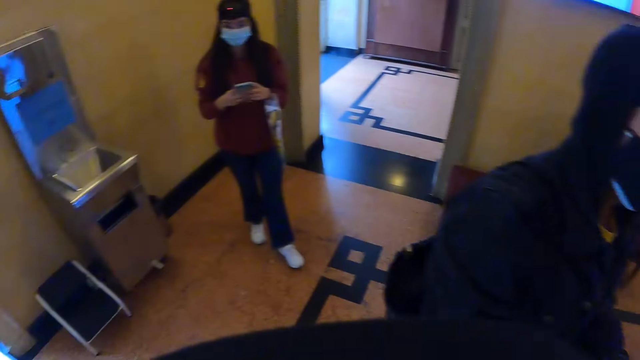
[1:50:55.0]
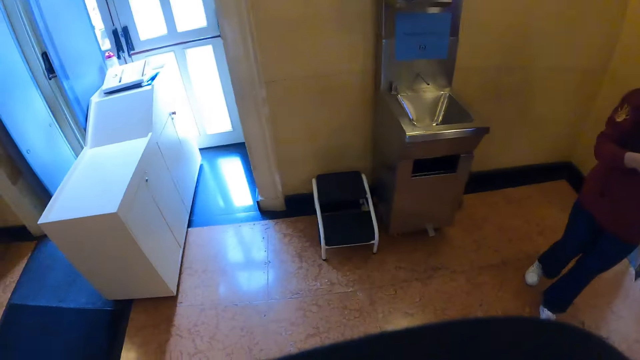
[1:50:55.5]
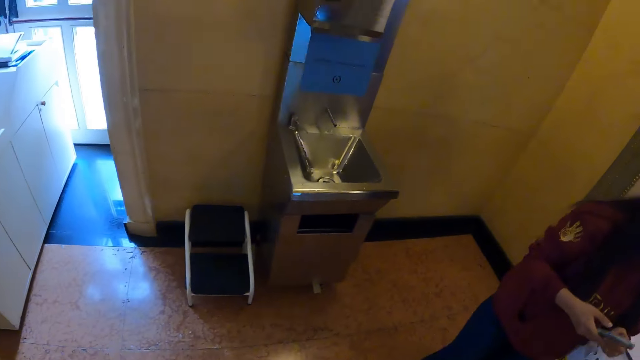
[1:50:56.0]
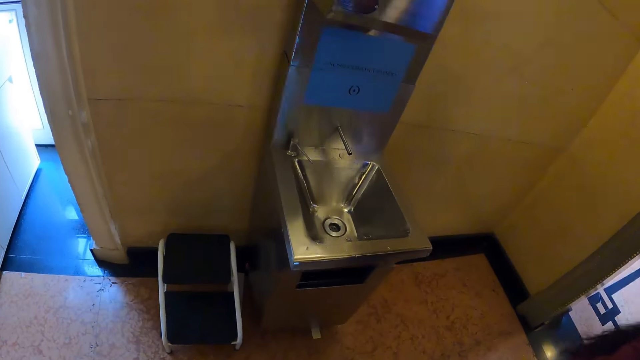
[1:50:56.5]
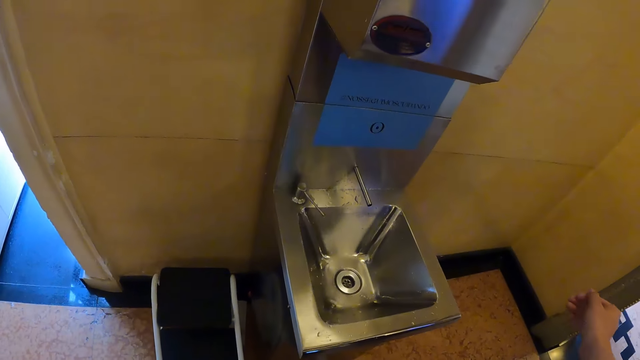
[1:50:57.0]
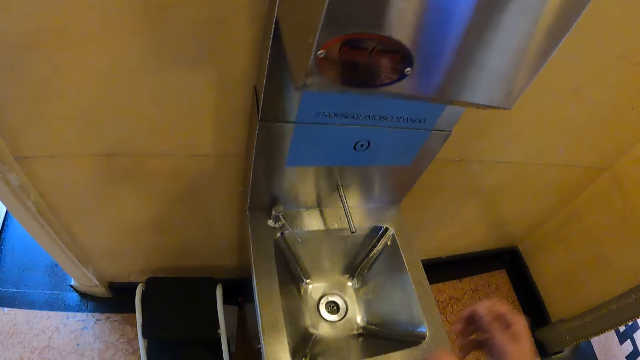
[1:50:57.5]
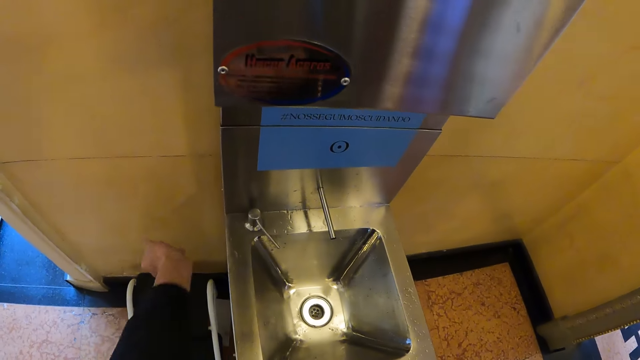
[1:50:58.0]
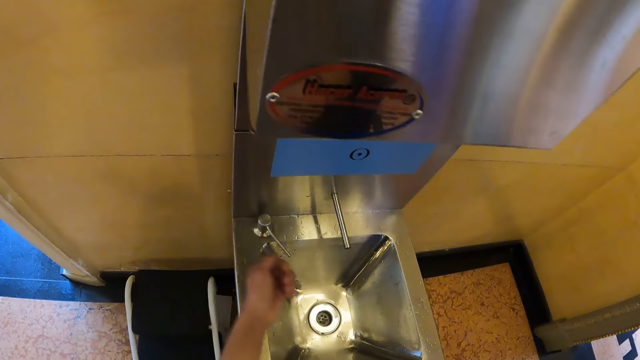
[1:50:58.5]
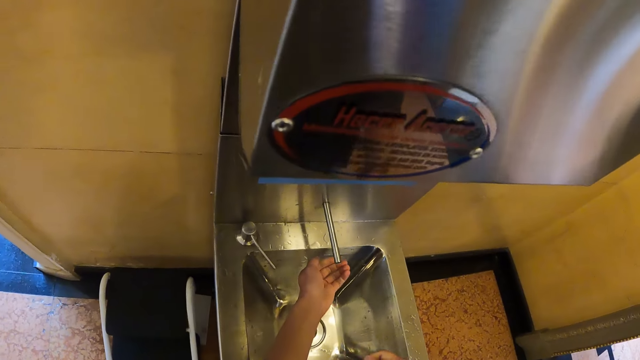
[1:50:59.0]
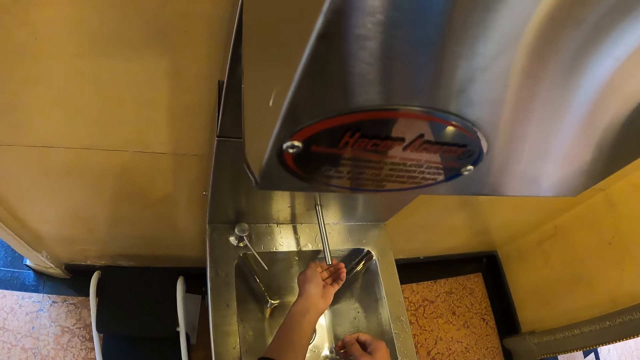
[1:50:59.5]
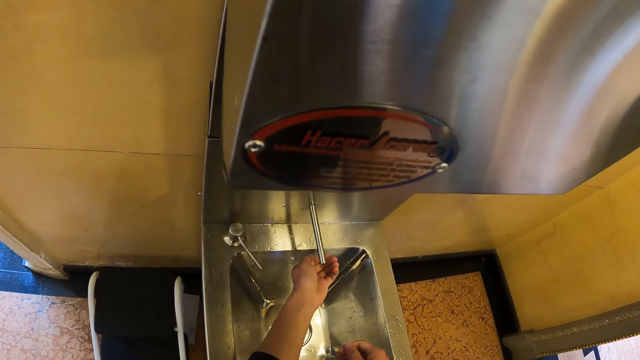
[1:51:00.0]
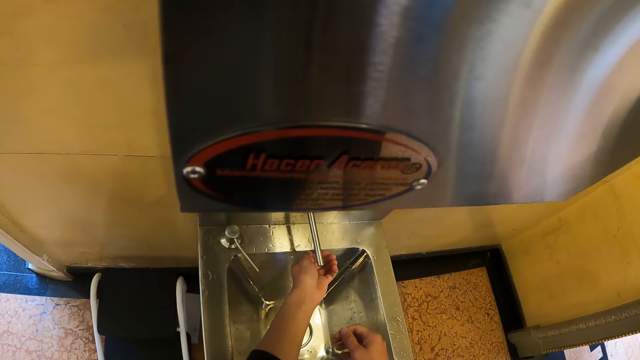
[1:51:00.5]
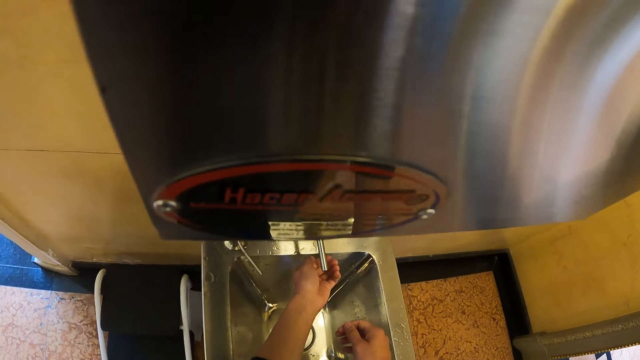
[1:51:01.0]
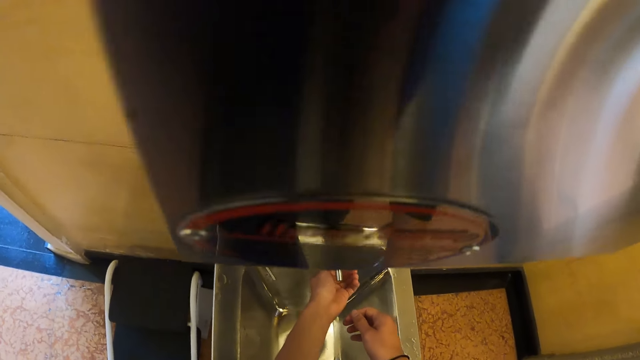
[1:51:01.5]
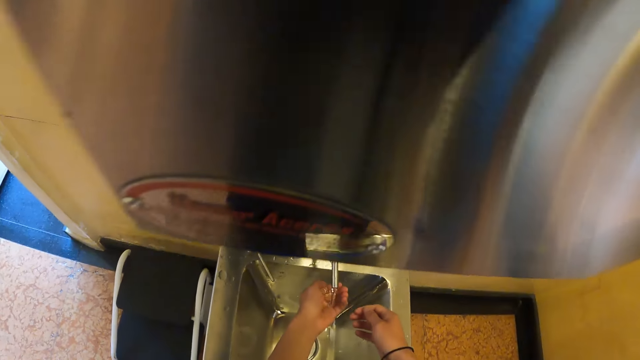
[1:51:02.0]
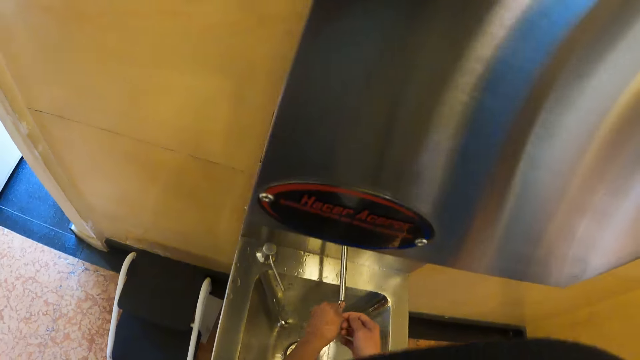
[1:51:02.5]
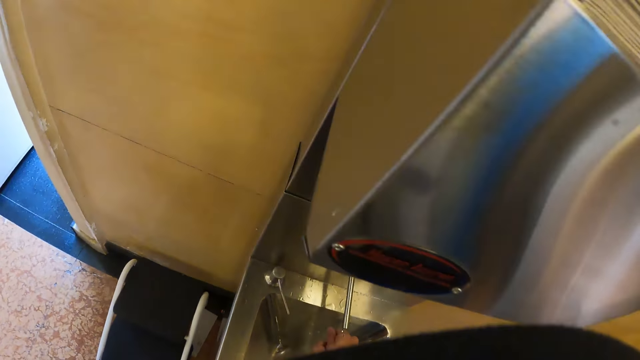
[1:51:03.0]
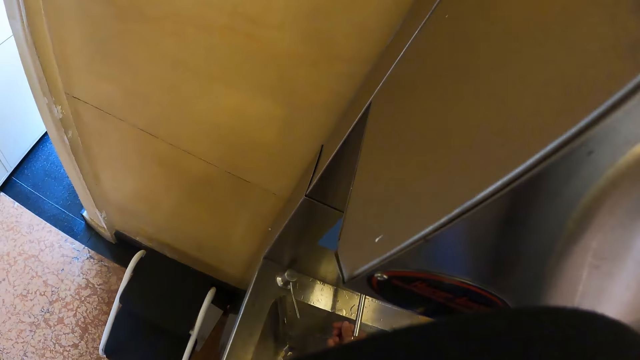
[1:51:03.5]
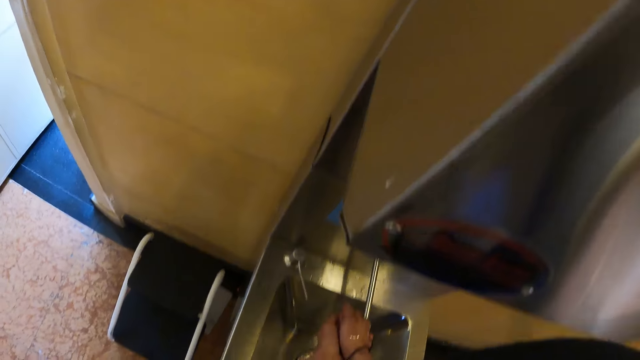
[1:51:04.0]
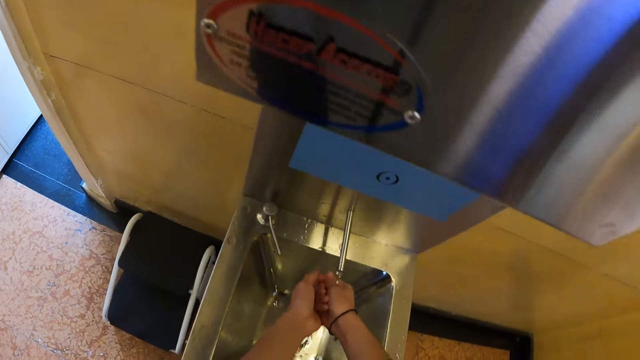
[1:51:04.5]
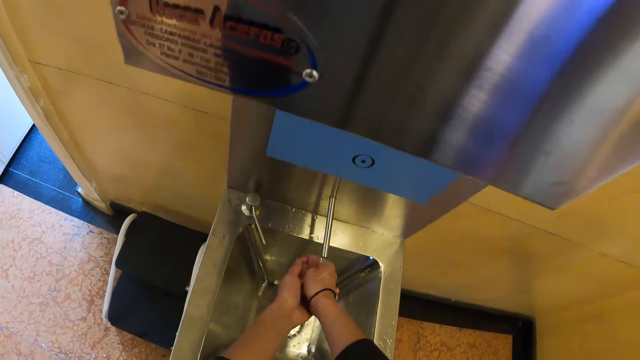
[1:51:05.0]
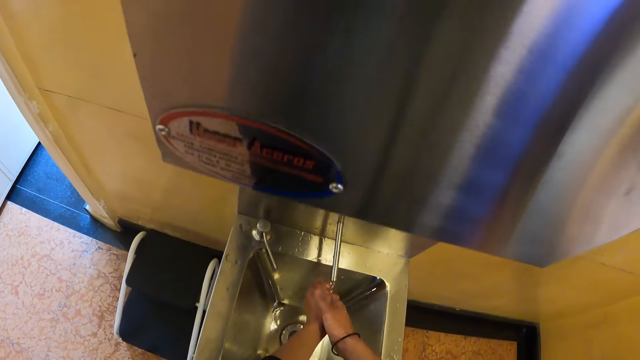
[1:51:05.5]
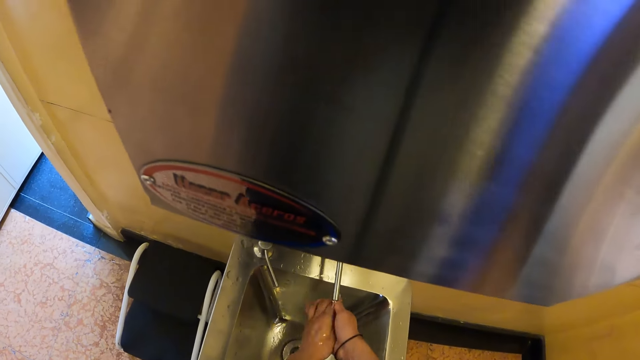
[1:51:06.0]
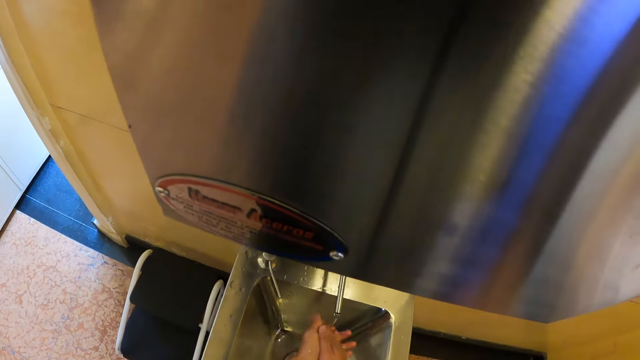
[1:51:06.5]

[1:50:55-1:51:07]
The camera wearer pulls the sleeve. They pull the sleeve again. They wash hands.

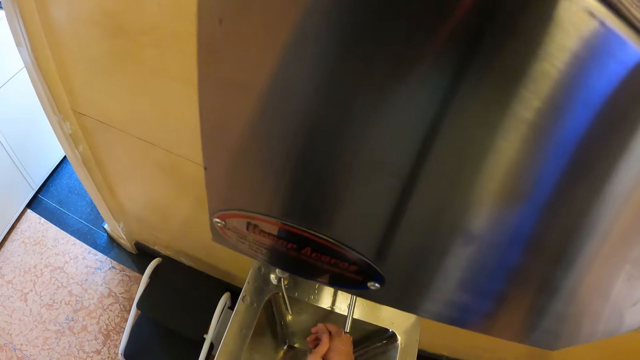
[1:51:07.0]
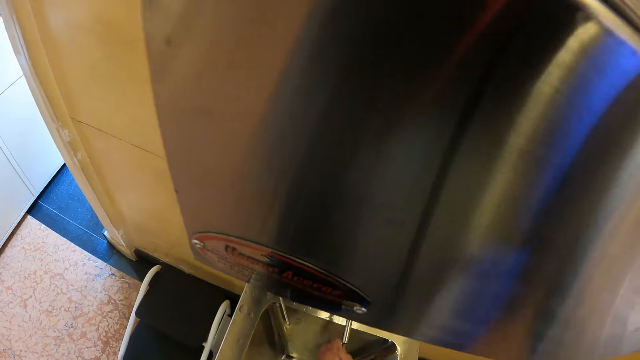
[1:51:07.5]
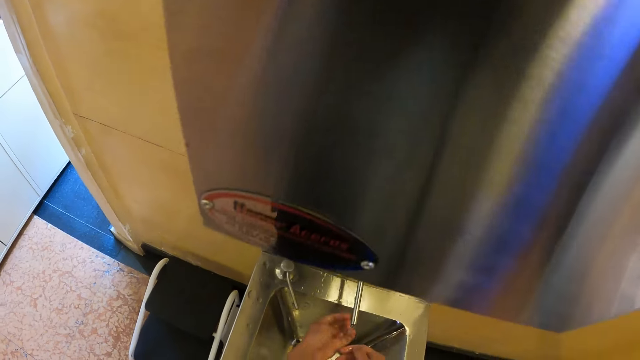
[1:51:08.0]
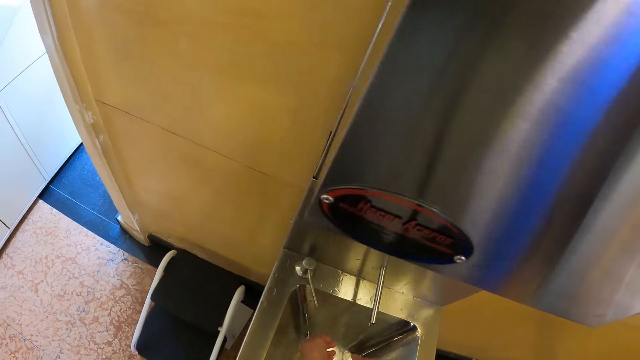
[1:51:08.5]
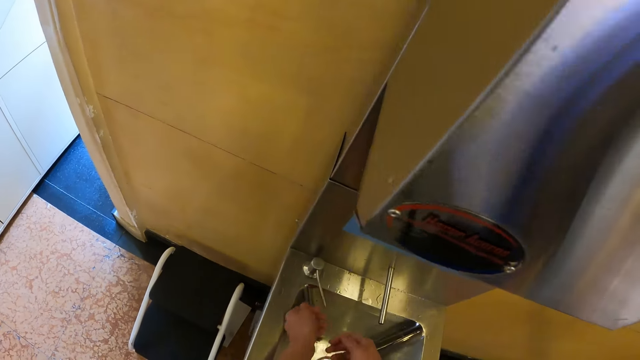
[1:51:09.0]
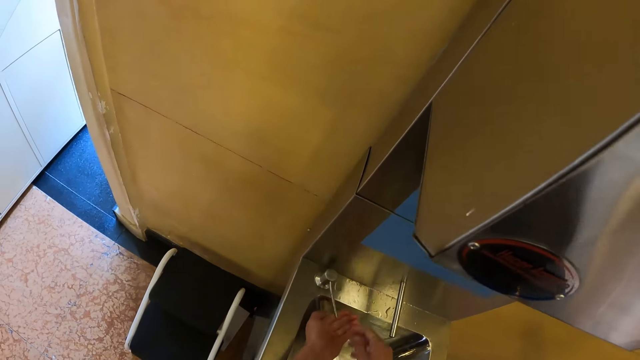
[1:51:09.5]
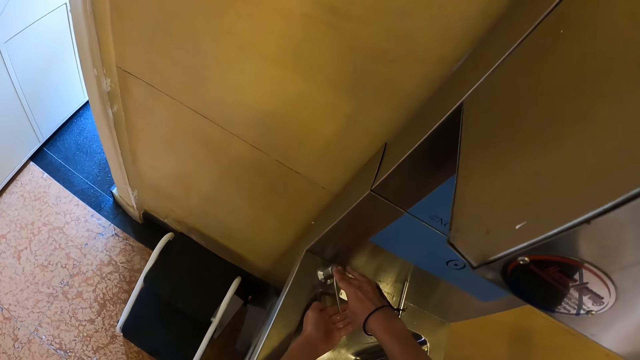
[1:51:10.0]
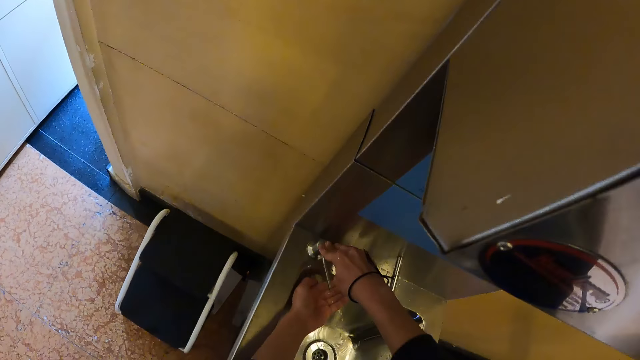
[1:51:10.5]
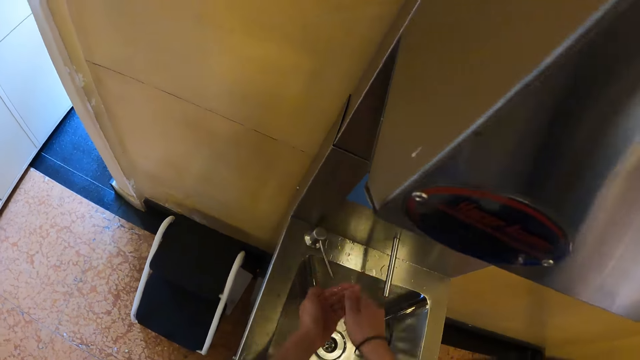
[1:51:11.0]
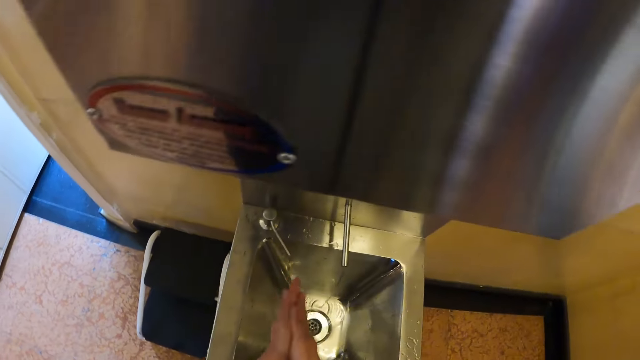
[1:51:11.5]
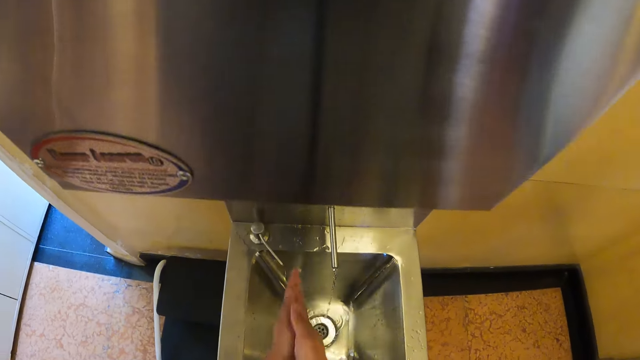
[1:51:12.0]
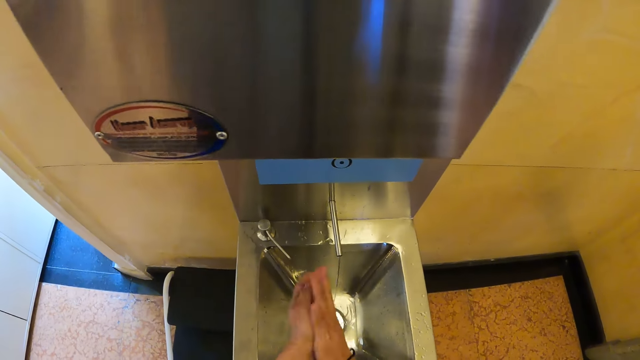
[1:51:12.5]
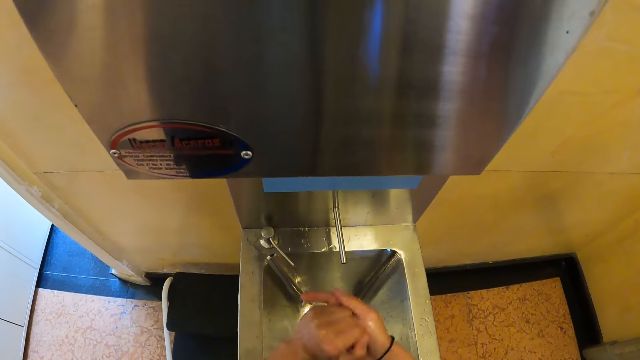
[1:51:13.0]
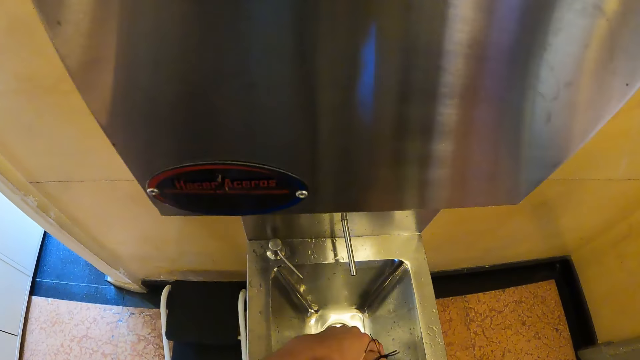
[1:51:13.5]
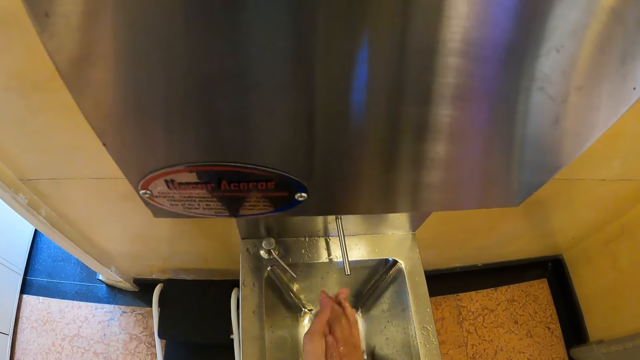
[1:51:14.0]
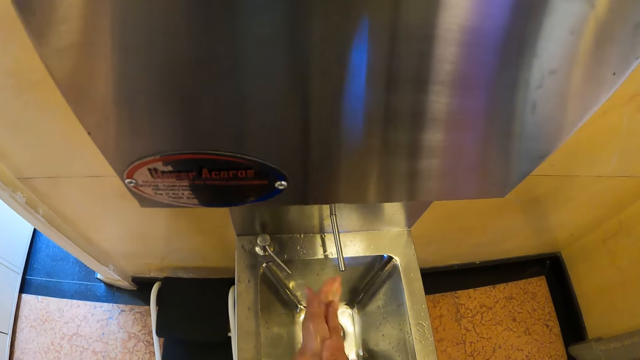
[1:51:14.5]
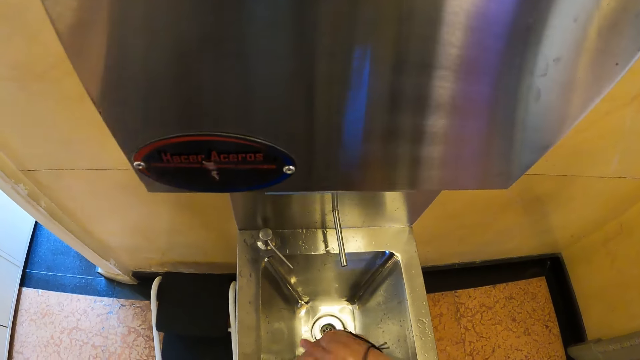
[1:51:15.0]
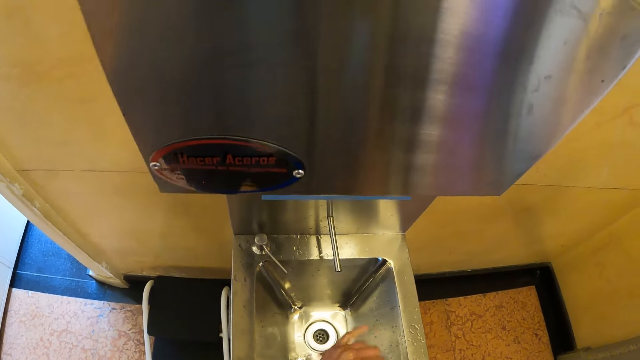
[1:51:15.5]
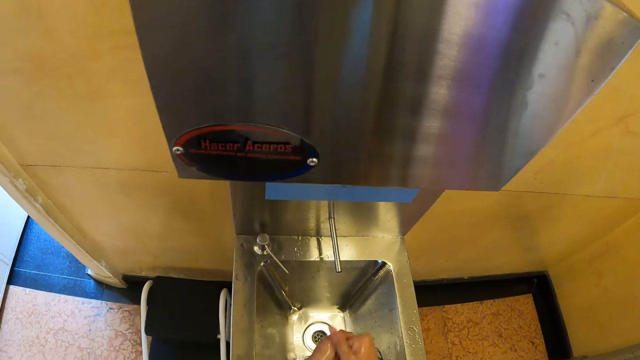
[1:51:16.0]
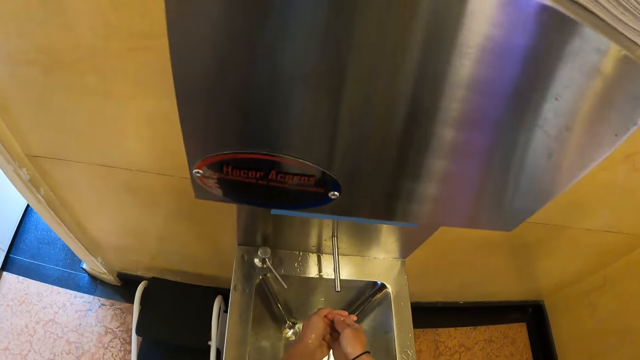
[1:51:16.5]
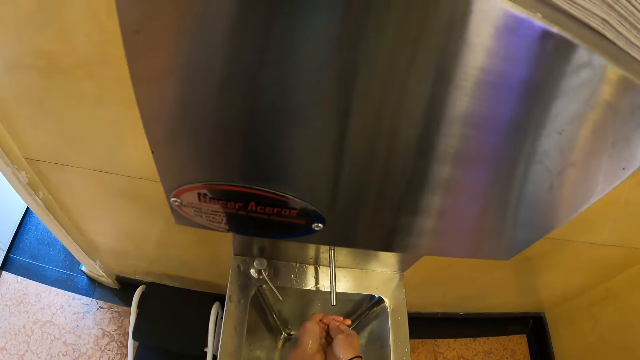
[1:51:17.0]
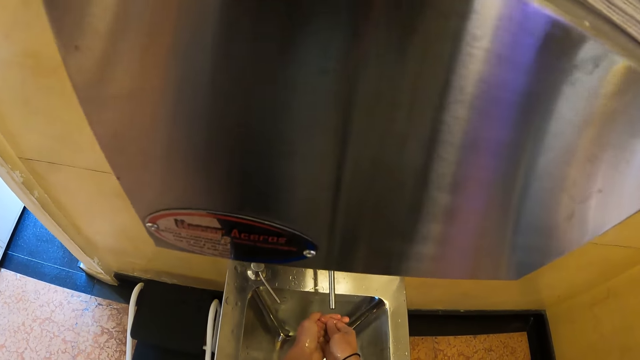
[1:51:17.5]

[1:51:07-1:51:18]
The camera wearer applies soap on the hand. They open the tap. They rub hands.
